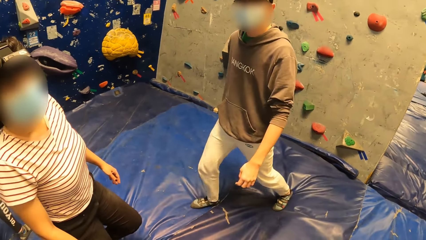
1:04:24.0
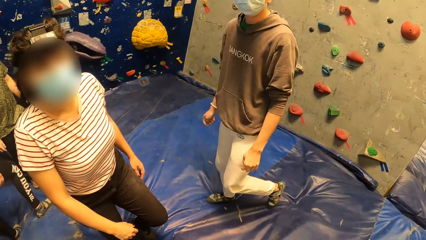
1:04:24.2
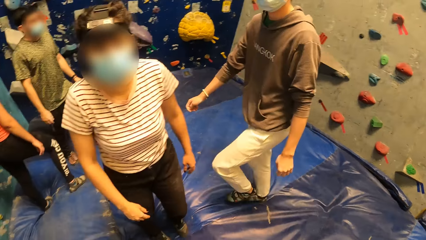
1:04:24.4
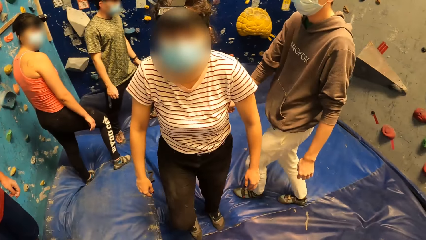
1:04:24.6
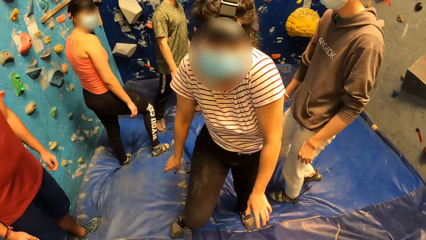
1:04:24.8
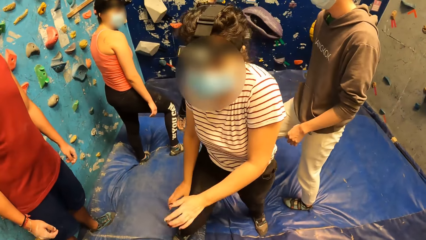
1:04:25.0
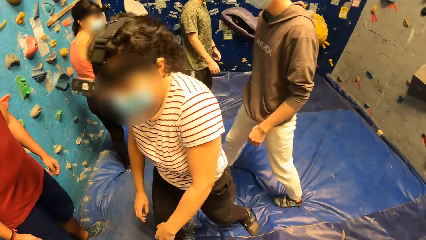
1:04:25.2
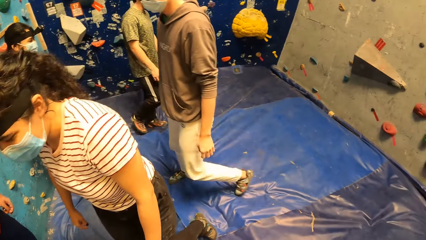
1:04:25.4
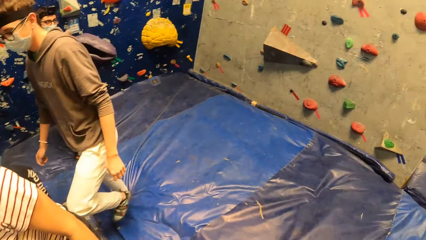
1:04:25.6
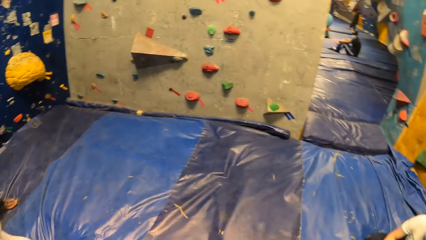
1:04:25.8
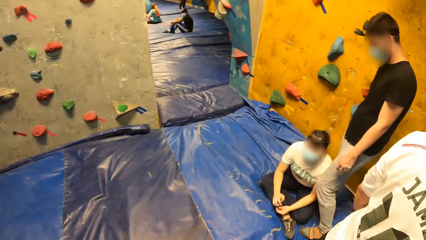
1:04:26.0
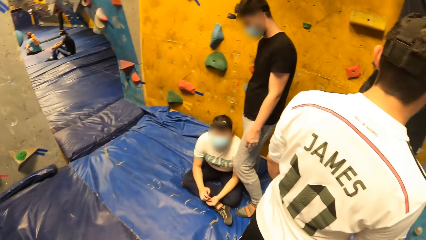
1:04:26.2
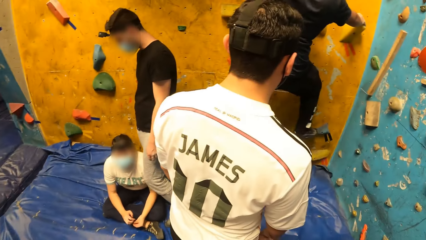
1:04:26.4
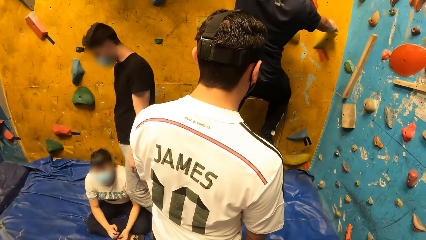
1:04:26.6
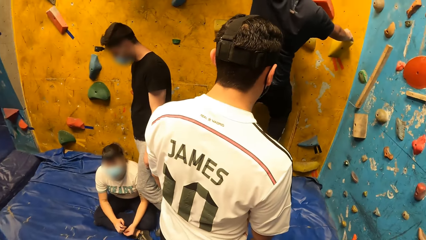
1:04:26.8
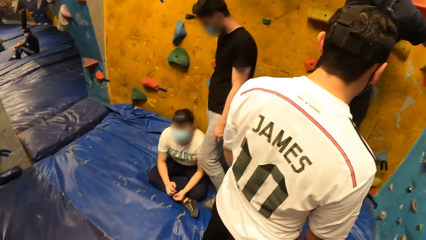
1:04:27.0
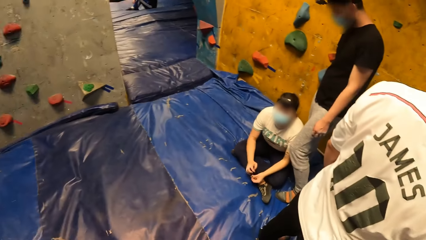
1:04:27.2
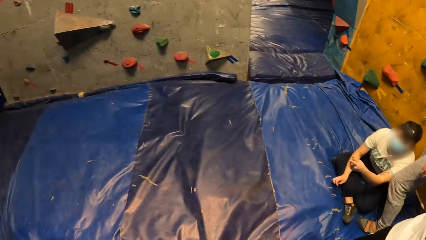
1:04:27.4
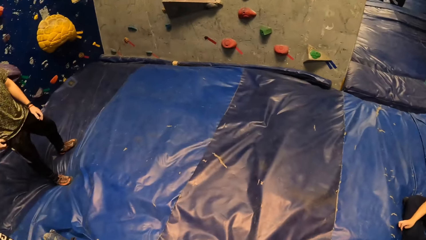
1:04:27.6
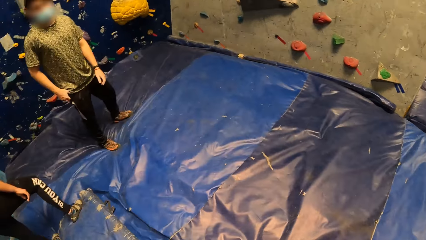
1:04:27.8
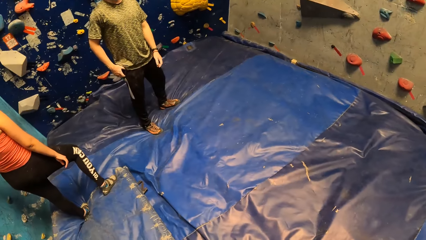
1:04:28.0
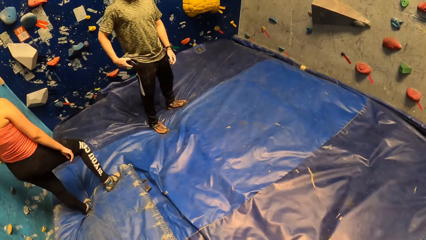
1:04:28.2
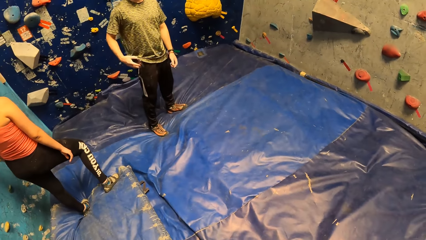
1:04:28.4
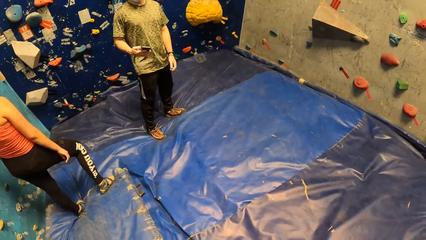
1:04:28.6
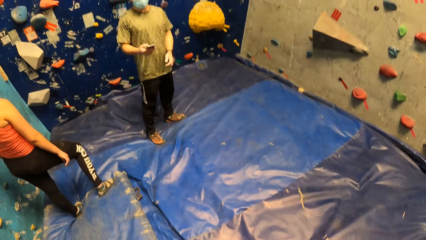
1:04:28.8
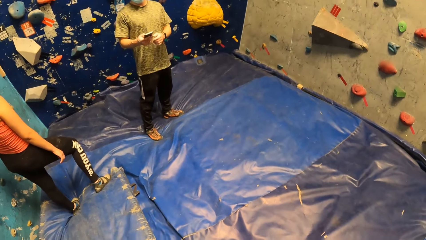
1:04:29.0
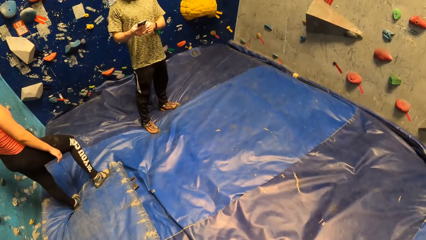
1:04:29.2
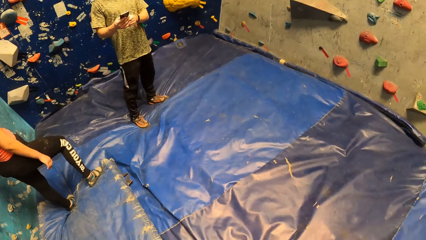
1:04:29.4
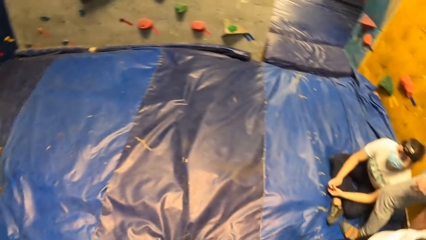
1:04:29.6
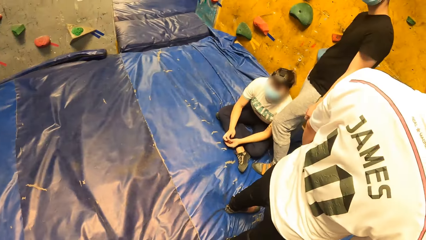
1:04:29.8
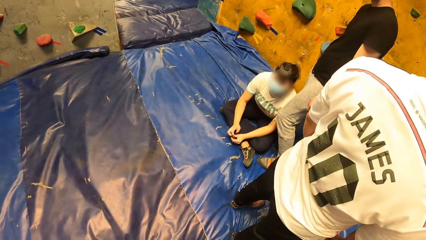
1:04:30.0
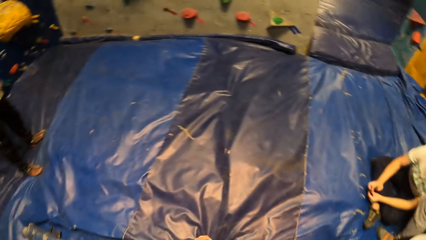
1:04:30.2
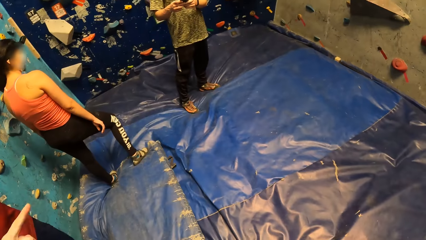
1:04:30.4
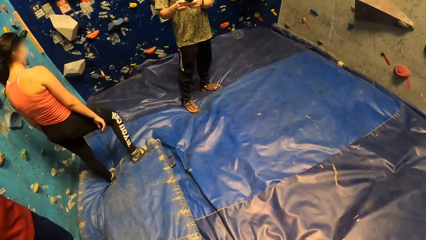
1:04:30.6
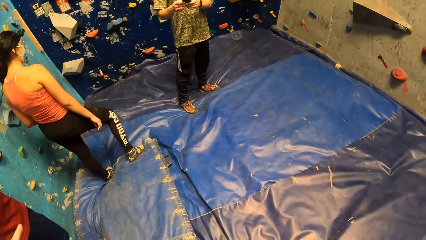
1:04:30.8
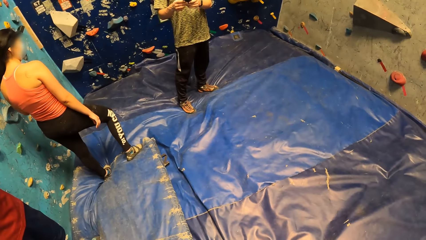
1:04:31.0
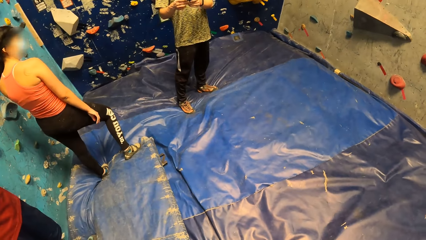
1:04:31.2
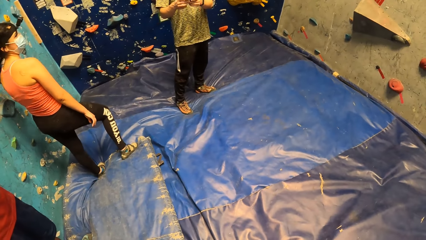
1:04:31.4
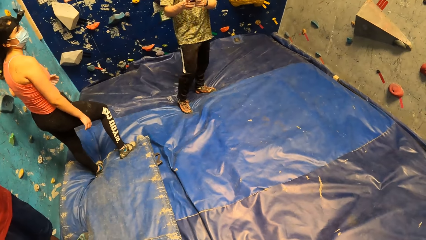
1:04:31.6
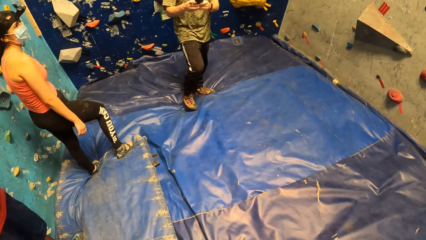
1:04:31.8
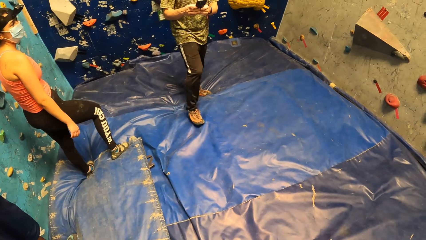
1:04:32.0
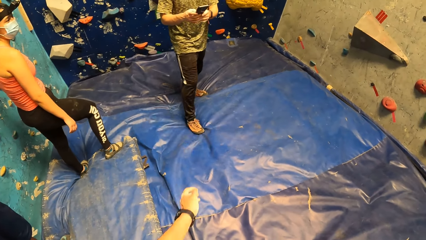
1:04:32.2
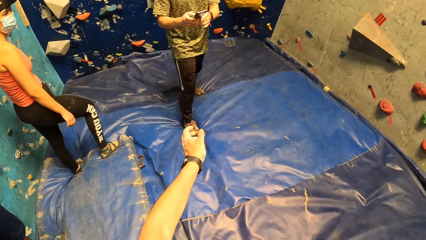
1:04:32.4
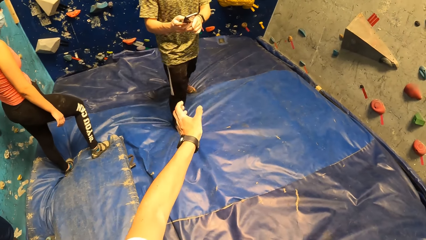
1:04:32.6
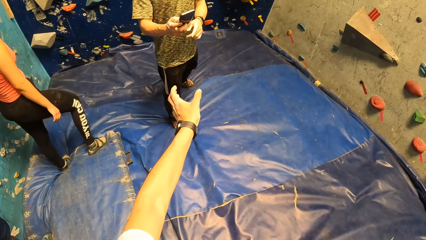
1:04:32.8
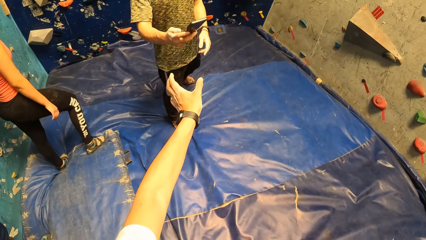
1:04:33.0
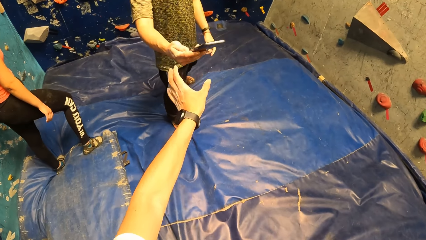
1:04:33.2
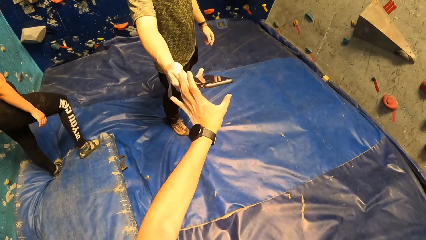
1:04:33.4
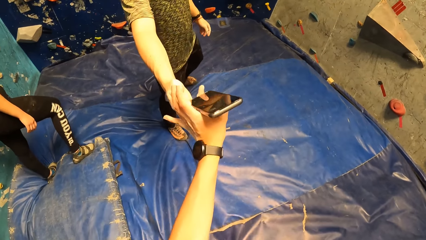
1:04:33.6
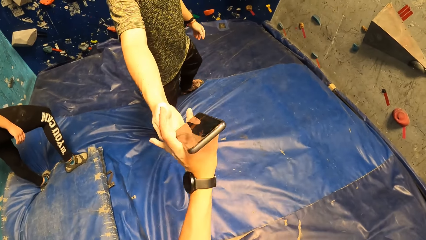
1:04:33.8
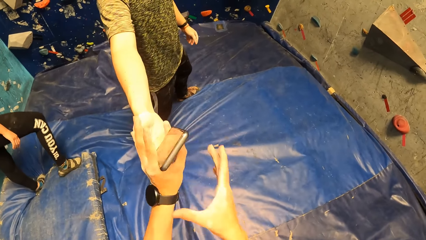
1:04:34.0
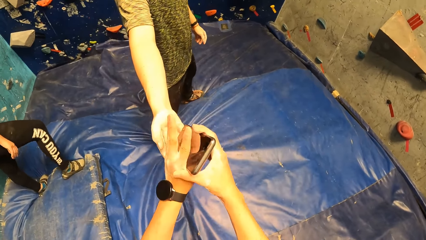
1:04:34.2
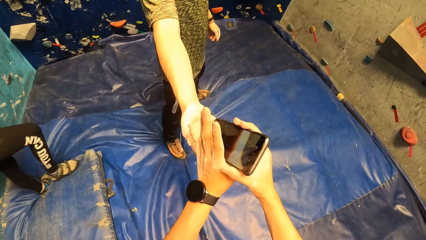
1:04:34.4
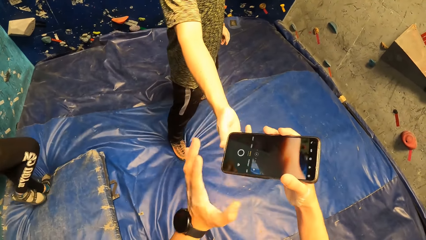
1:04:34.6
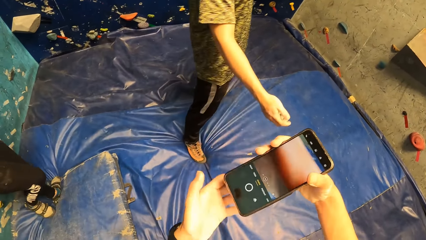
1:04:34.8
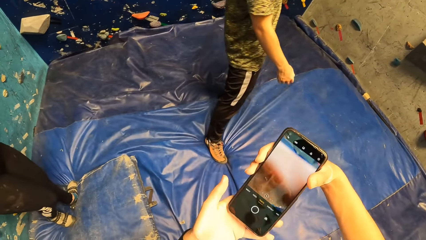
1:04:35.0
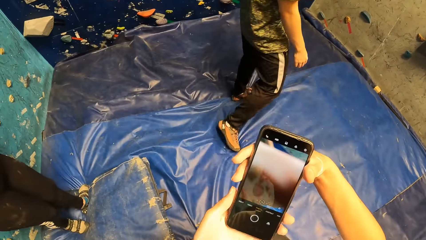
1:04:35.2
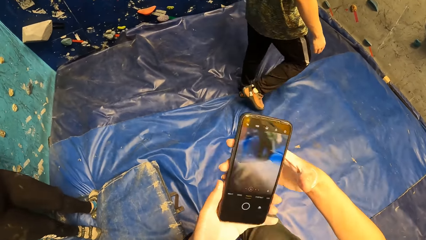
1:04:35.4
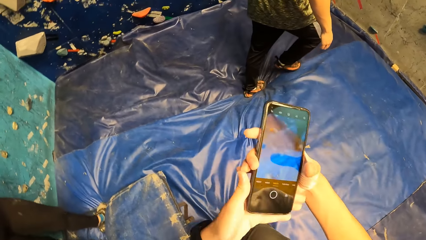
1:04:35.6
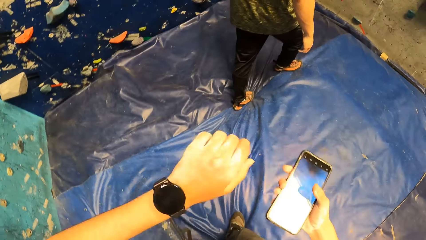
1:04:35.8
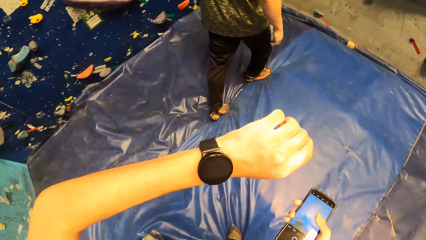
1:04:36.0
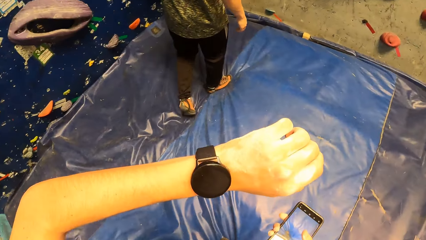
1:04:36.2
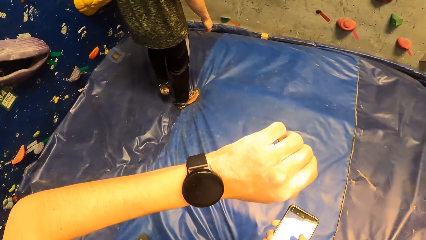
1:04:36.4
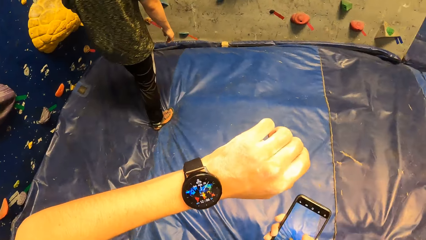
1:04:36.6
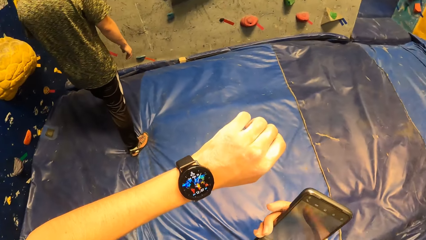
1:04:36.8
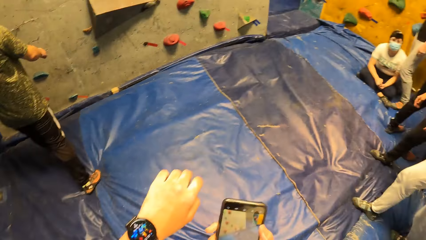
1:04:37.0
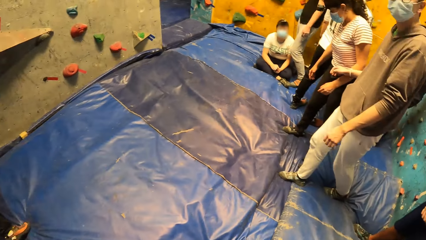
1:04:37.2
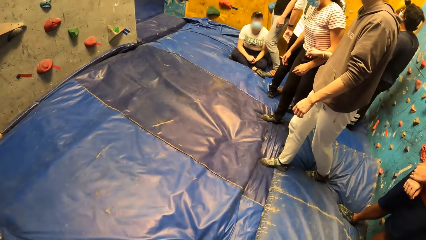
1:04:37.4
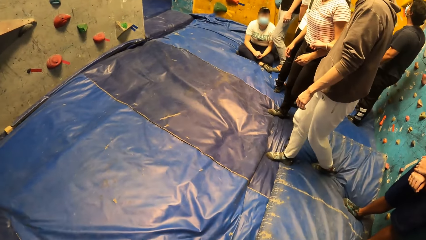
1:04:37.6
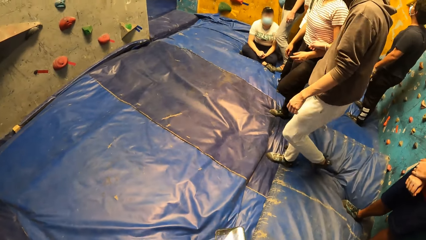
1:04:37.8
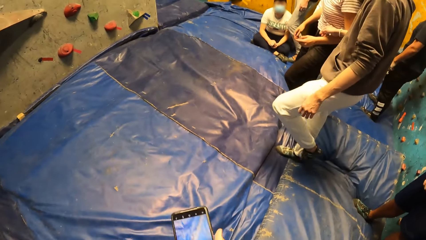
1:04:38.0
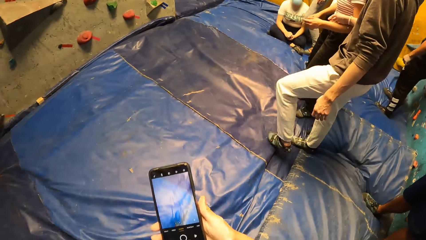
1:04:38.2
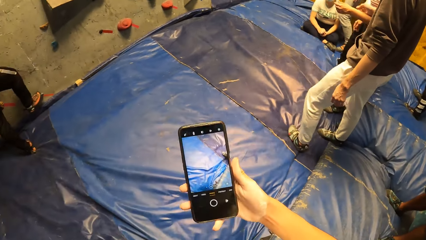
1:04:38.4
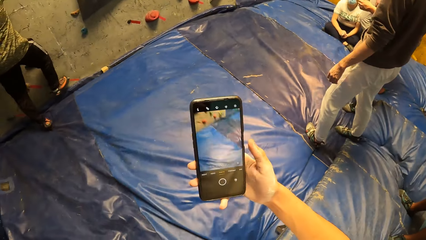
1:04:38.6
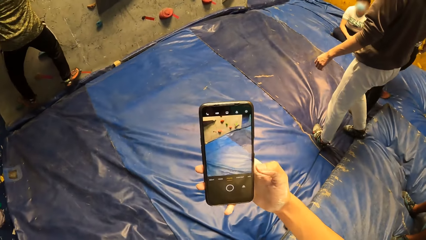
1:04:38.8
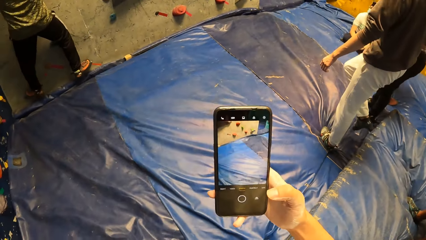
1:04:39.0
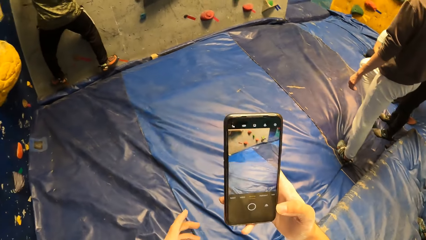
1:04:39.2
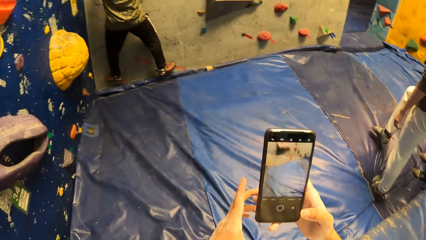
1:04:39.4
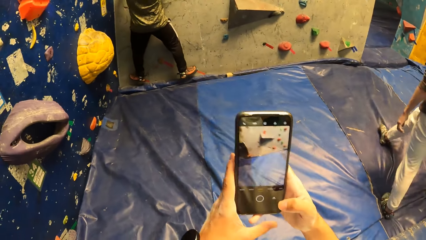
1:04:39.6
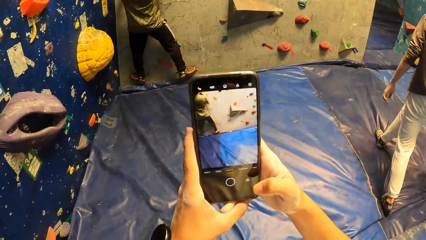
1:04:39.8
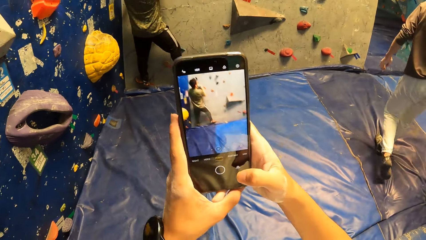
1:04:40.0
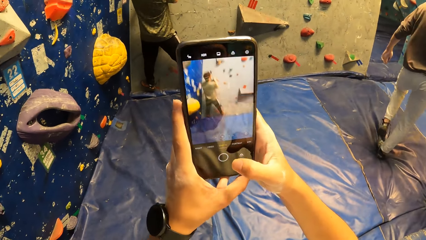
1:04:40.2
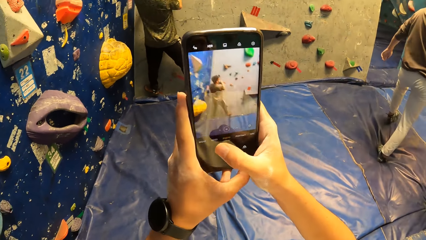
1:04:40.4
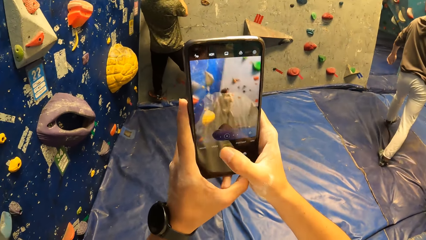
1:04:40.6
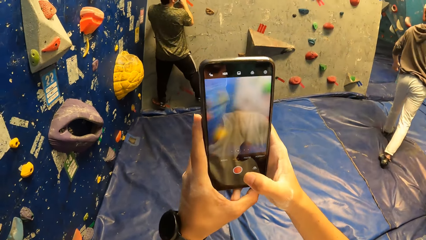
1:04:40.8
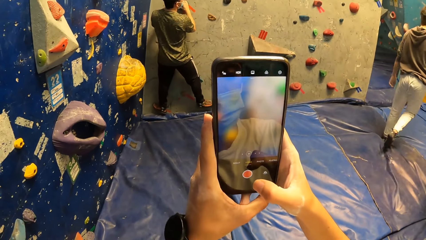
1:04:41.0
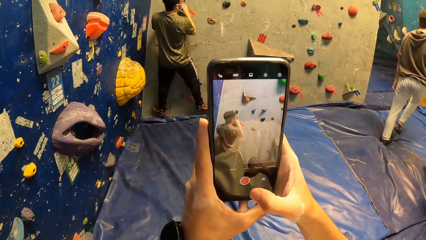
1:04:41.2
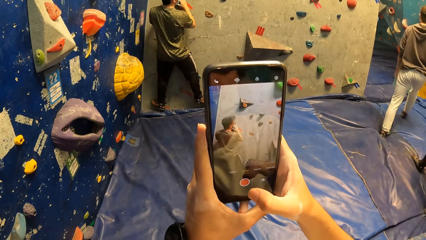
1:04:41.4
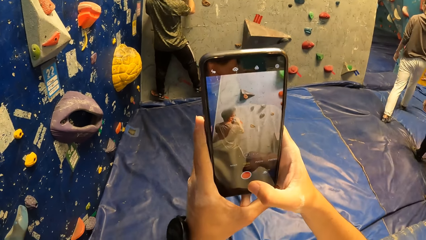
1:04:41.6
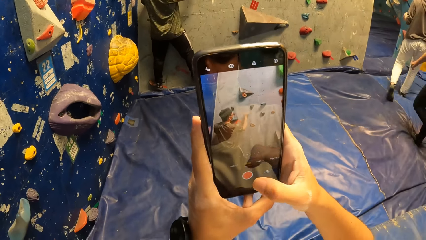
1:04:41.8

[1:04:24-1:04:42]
The man brings out a phone from his pocket with his right hand. He holds the phone with both hands. The camera wearer stretches a hand towards the man. He collects the phone from the right hand of the man with his left hand. The man walks towards the wall. The camera wearer checks a wrist watch on his left hand. He looks around in the training room. He adjusts the phone. The man climbs the bouldering wall. The camera wearer holds the phone with both hands. He records the man with the phone.
